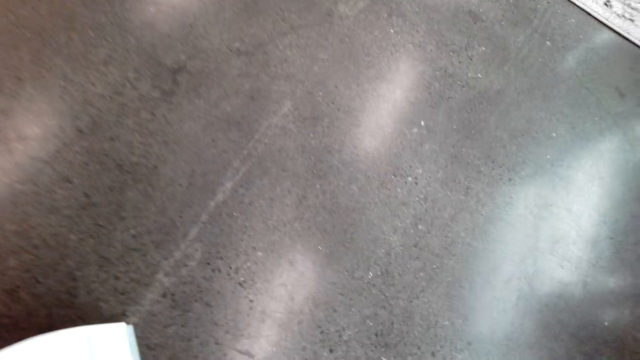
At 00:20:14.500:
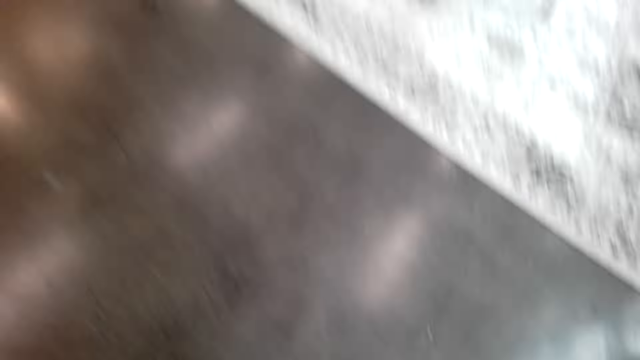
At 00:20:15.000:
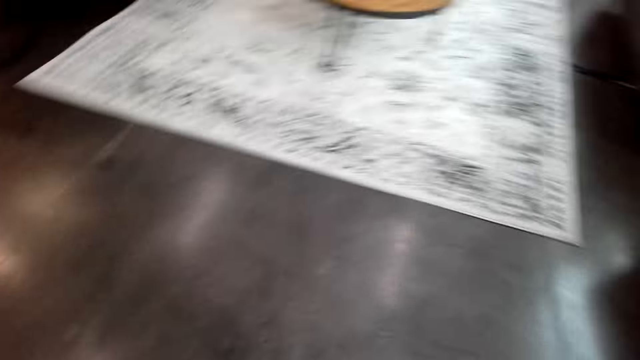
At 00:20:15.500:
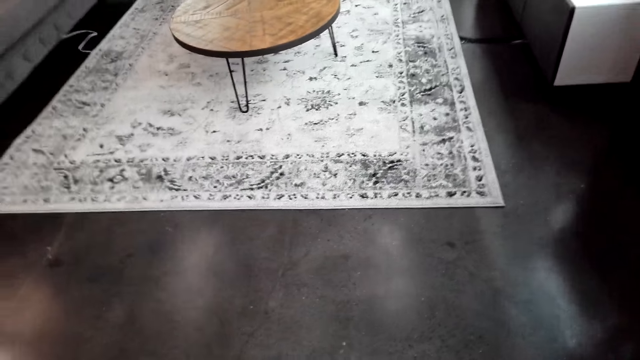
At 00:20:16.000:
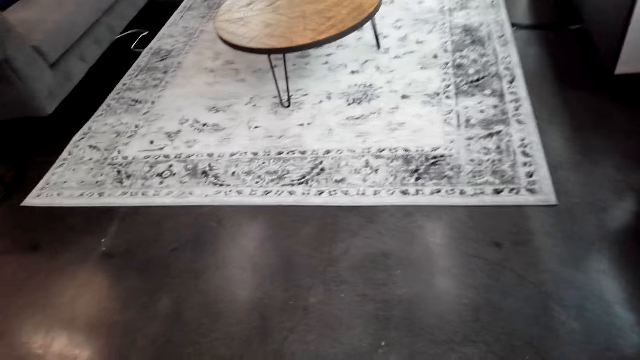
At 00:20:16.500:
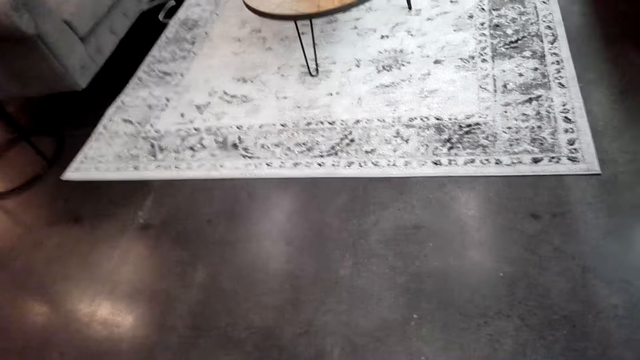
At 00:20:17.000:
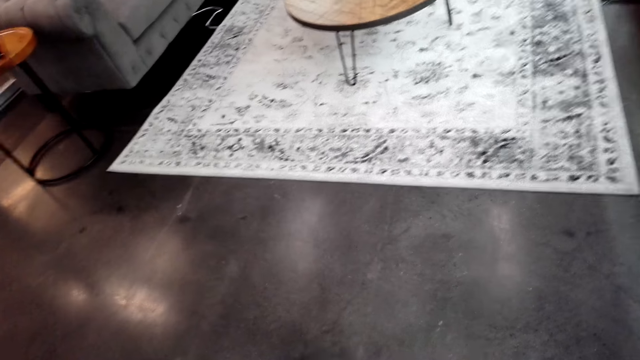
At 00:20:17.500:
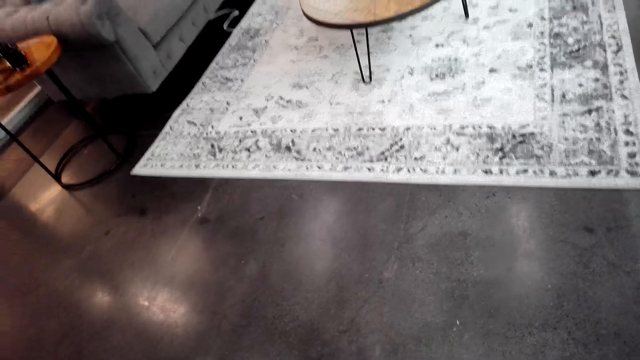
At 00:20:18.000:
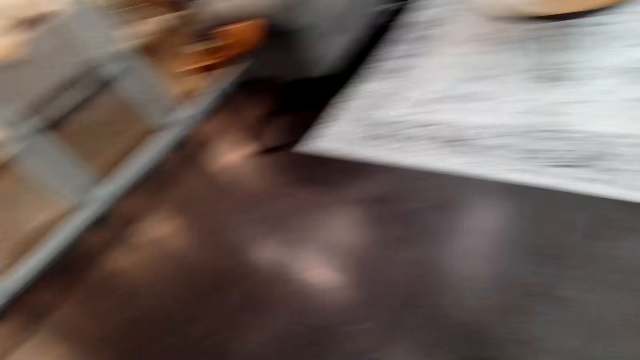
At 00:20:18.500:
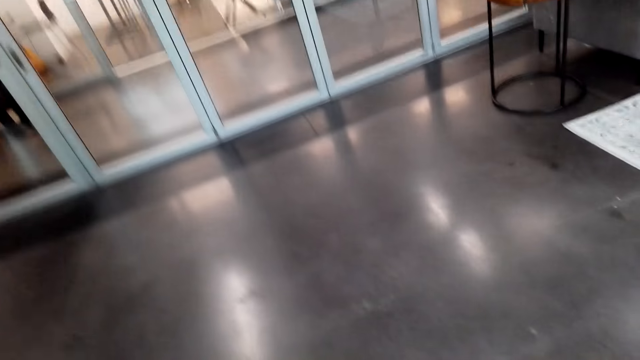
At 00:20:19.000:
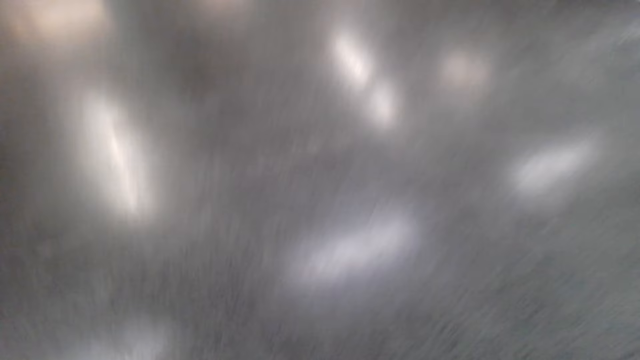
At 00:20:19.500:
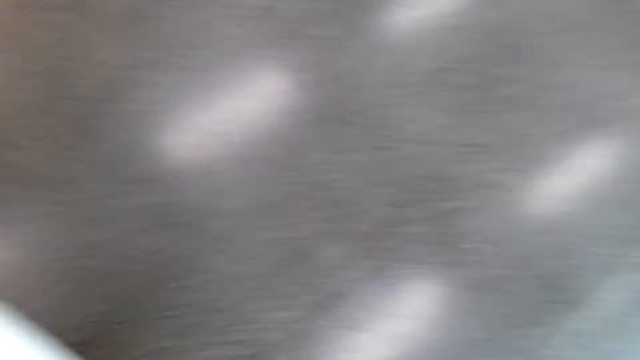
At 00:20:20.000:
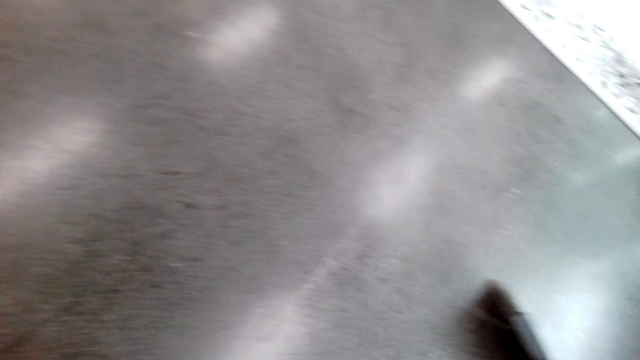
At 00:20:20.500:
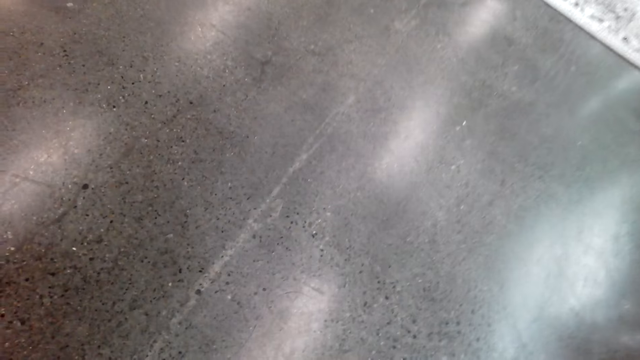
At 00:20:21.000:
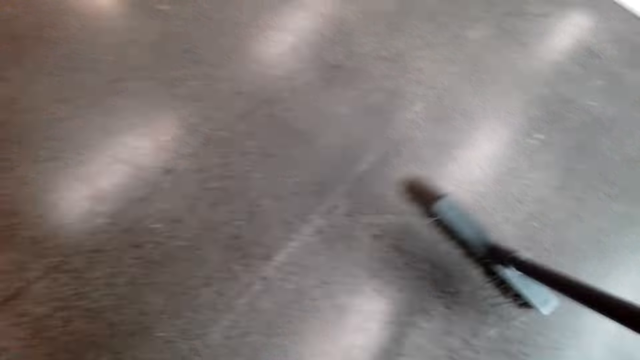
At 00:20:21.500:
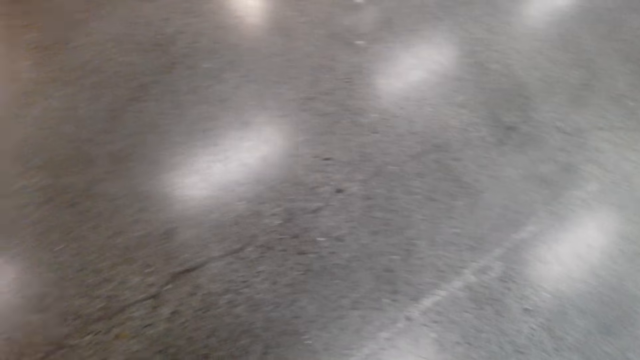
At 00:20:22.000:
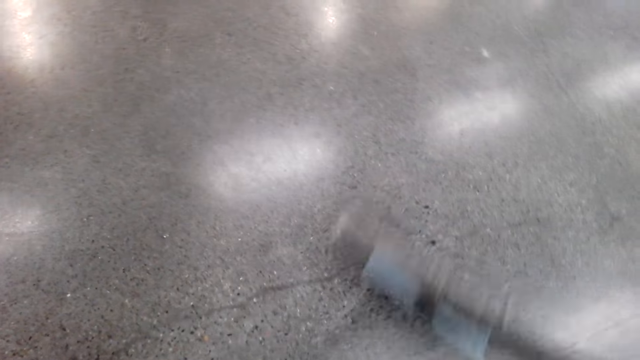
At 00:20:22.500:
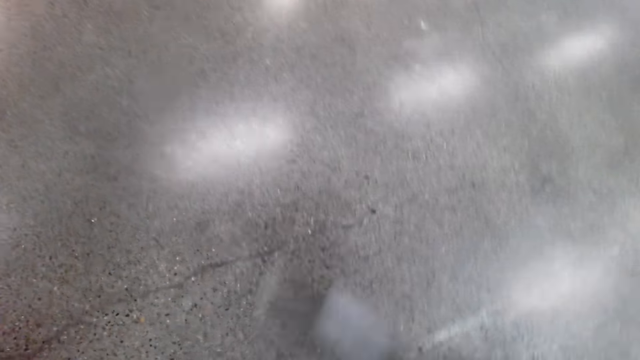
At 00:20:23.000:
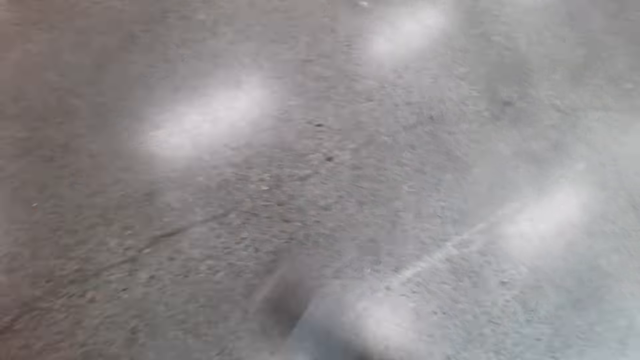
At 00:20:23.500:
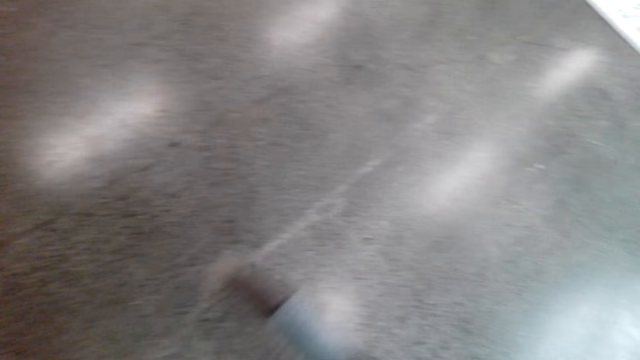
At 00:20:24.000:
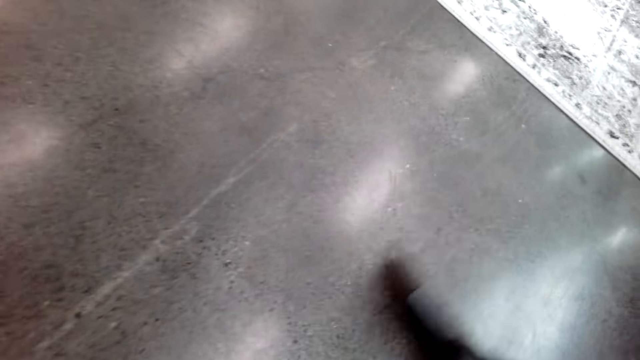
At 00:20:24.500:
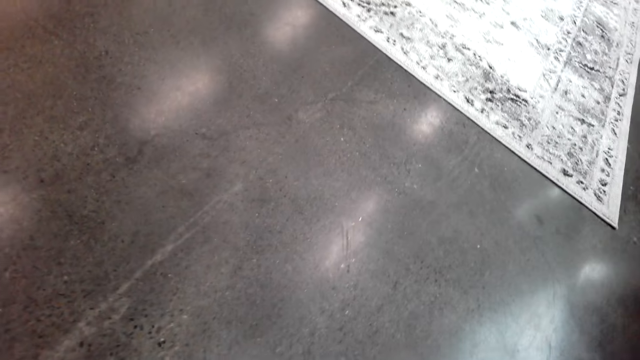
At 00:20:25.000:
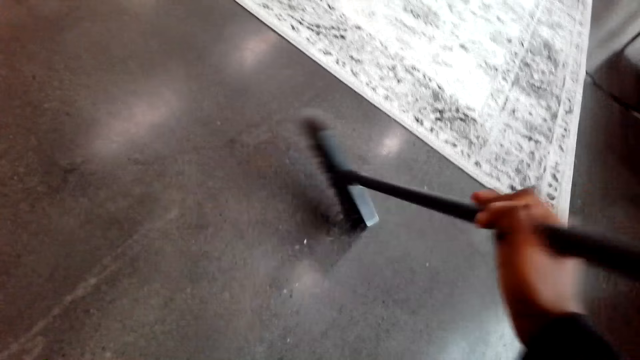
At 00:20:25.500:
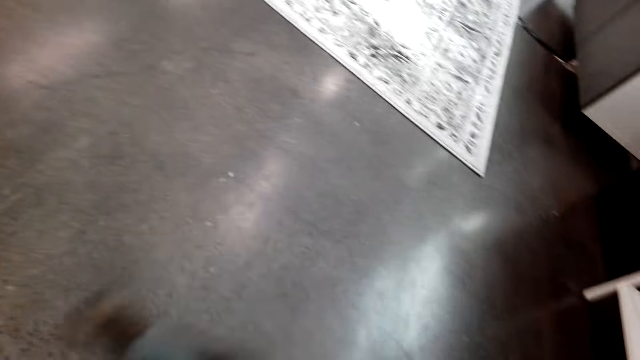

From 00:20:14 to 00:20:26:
The camera wearer removes dirt on the floor with a dust mop.

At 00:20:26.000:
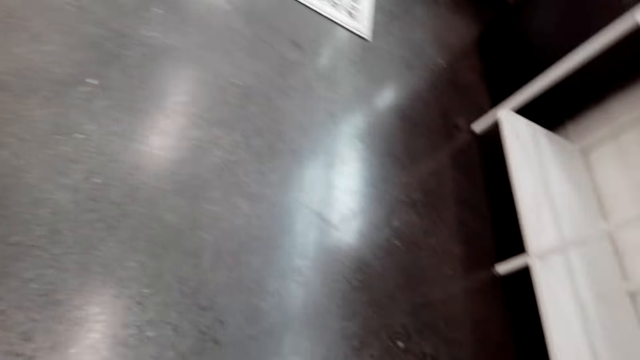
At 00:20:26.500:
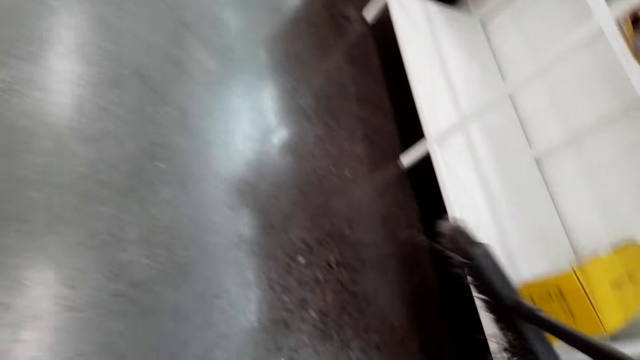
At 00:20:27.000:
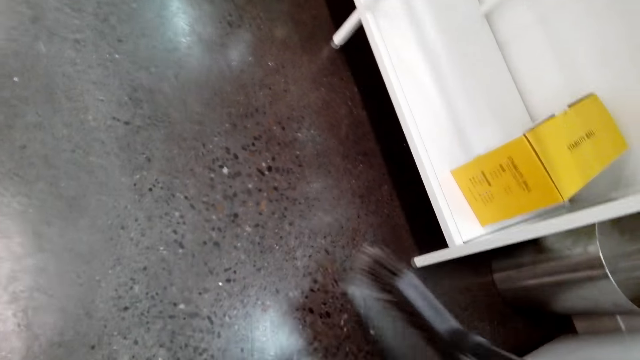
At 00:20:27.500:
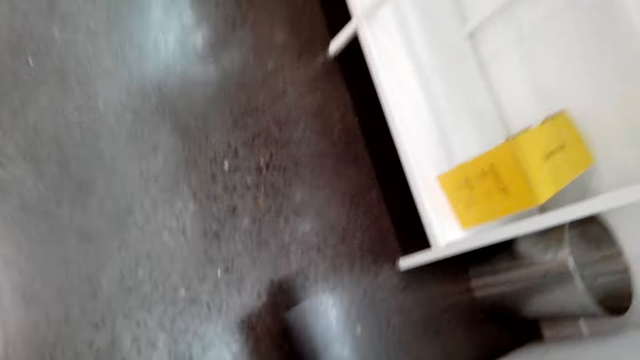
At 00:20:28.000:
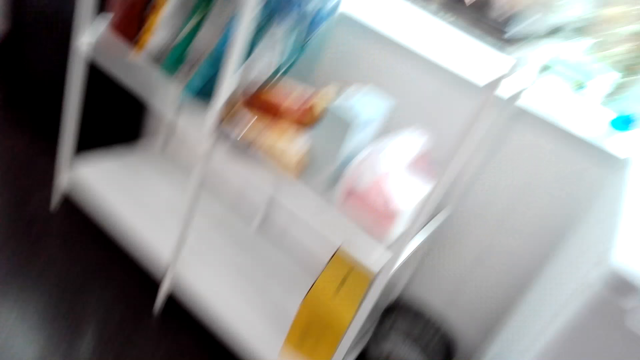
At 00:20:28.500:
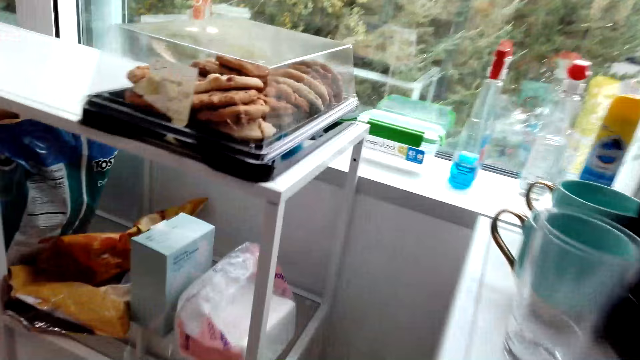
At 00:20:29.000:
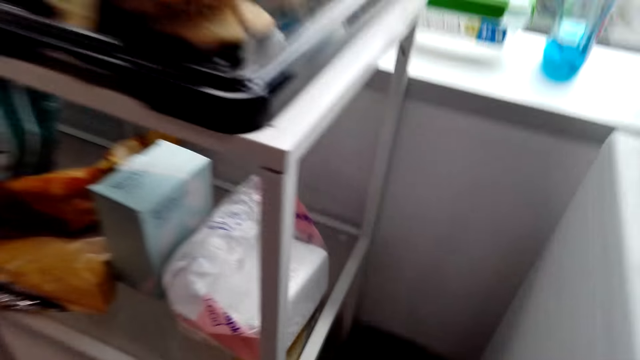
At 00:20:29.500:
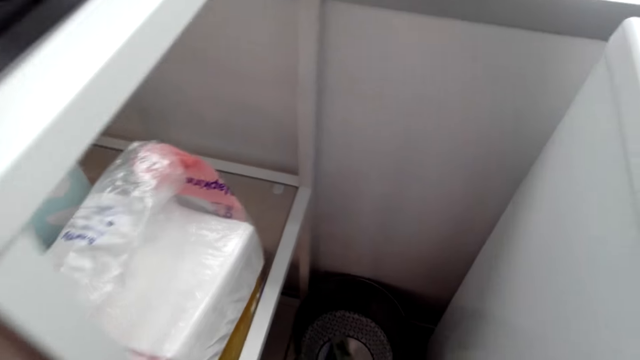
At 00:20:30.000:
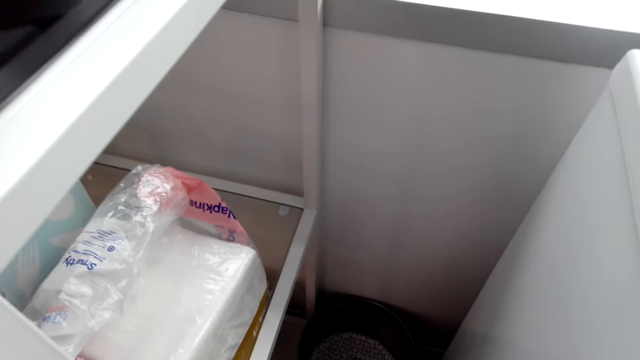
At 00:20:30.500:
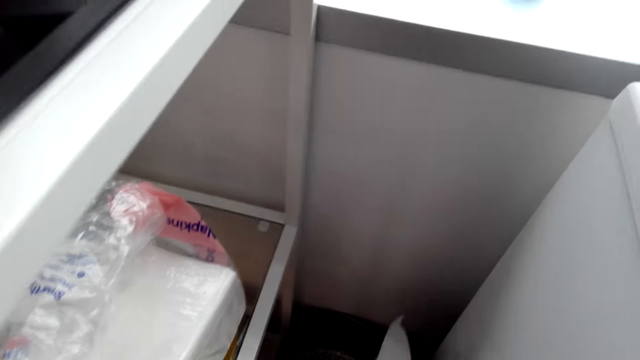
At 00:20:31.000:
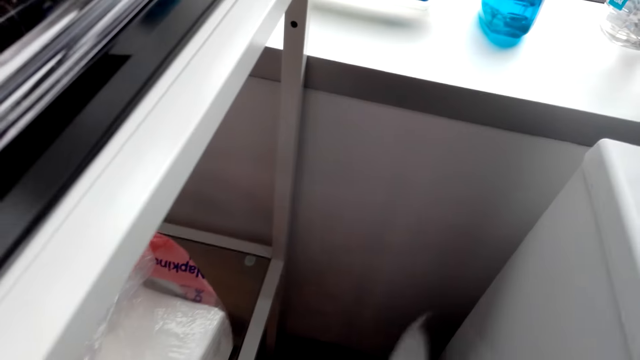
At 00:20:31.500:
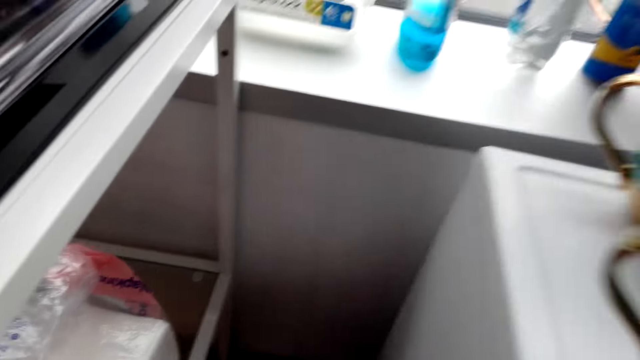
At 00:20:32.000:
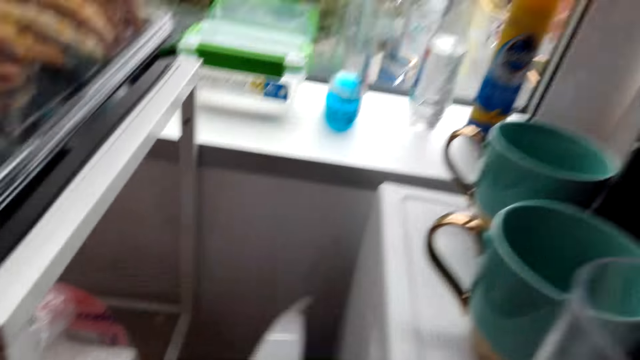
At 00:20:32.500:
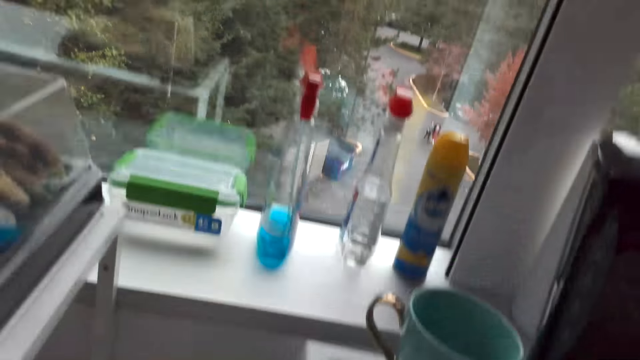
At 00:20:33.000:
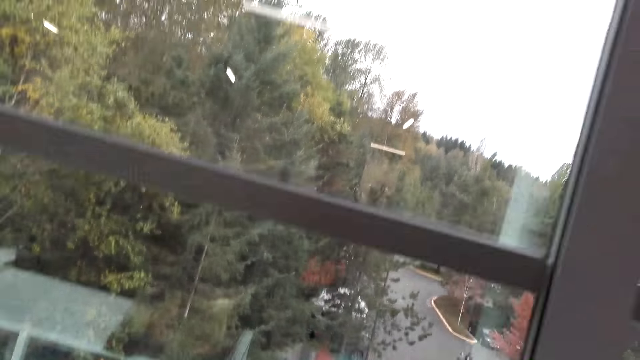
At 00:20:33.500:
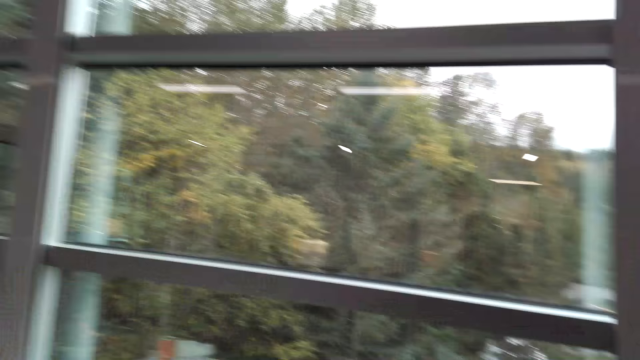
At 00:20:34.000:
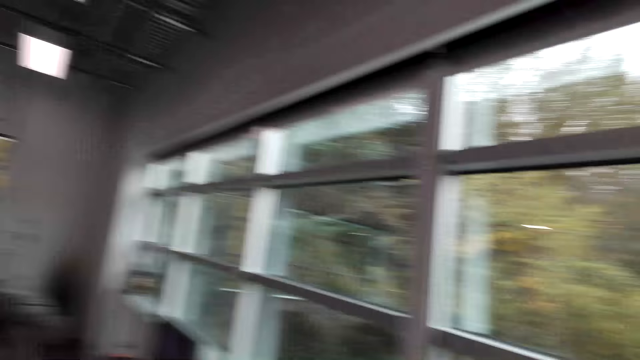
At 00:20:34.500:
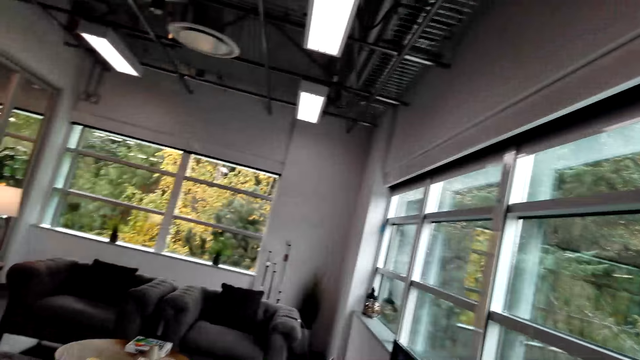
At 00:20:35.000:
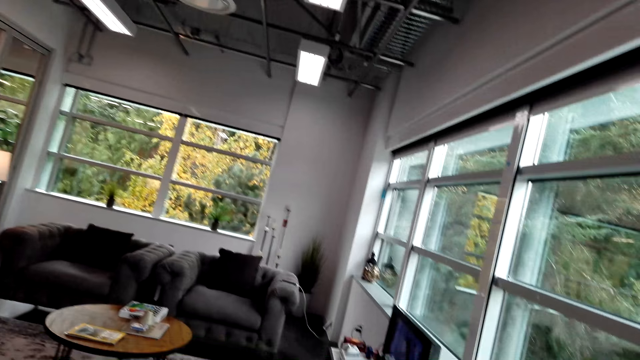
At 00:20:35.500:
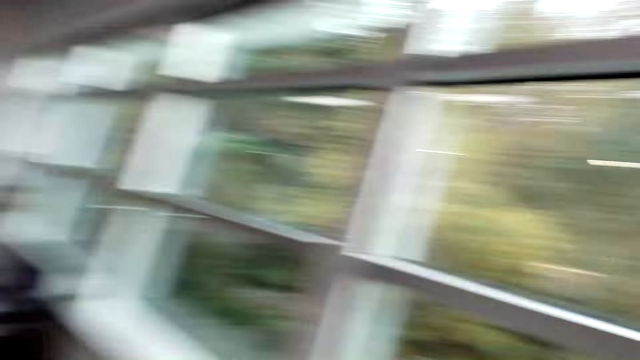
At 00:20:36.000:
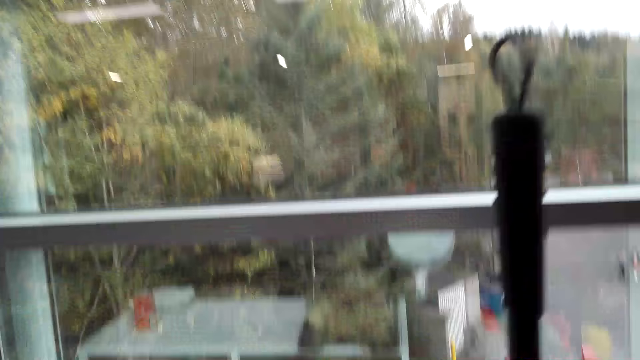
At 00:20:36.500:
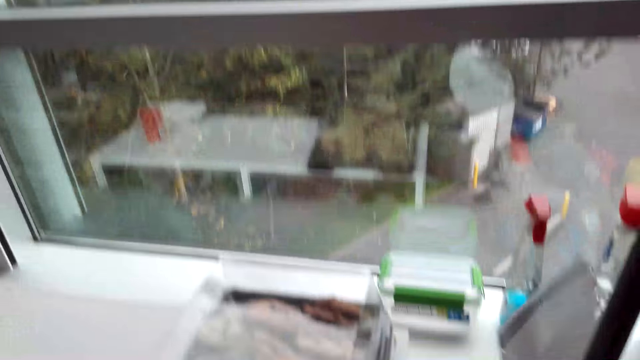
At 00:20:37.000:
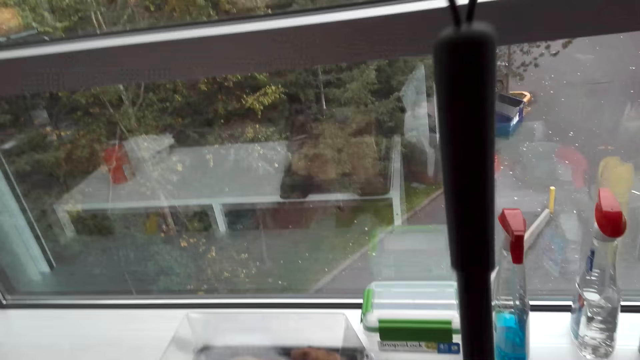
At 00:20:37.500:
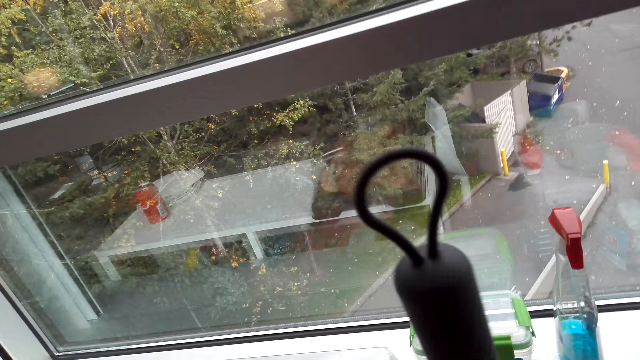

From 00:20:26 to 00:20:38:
The camera wearer turns around. They put dirt in a dust bin. They turn around. They look around.
